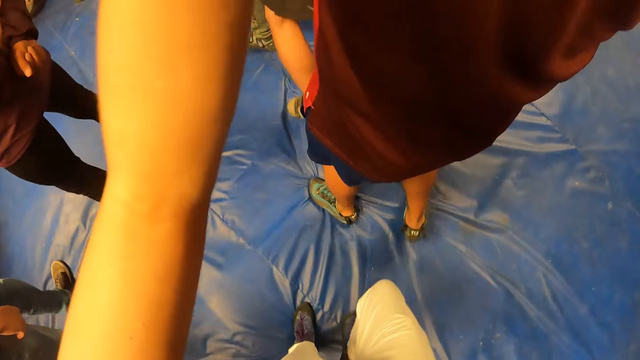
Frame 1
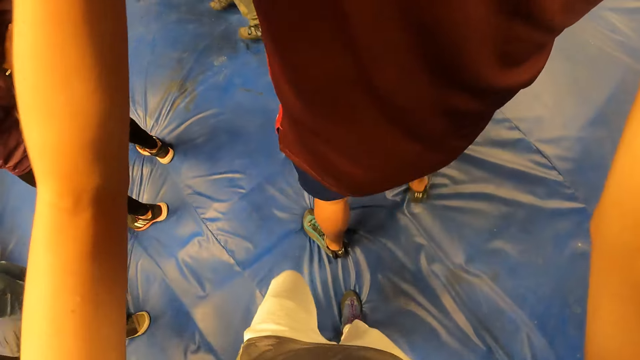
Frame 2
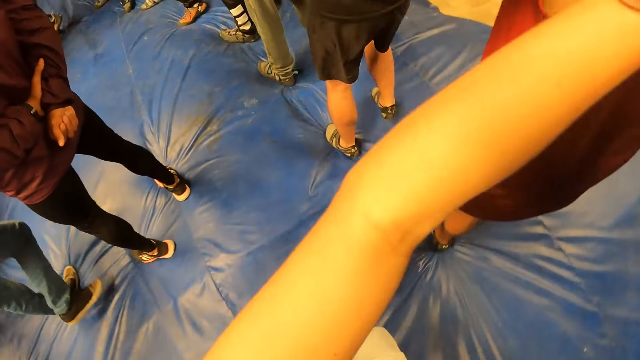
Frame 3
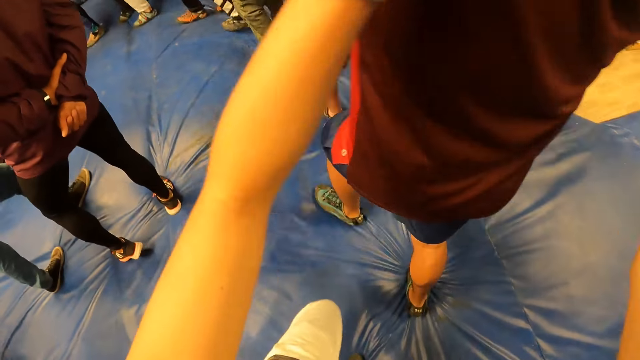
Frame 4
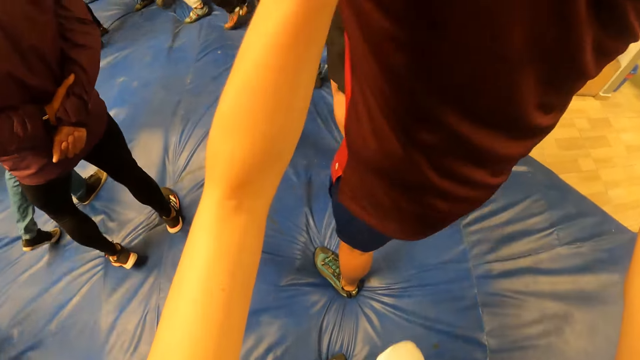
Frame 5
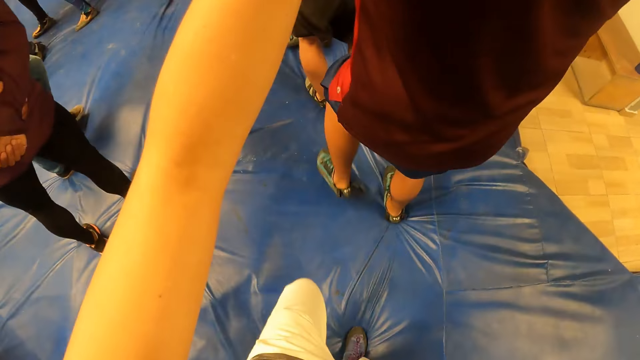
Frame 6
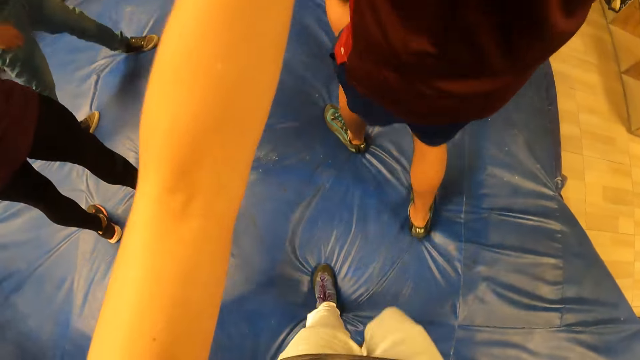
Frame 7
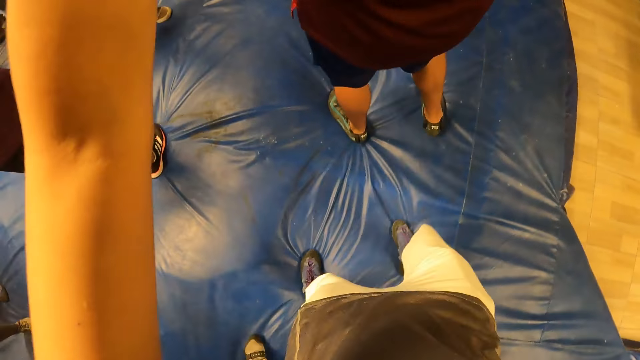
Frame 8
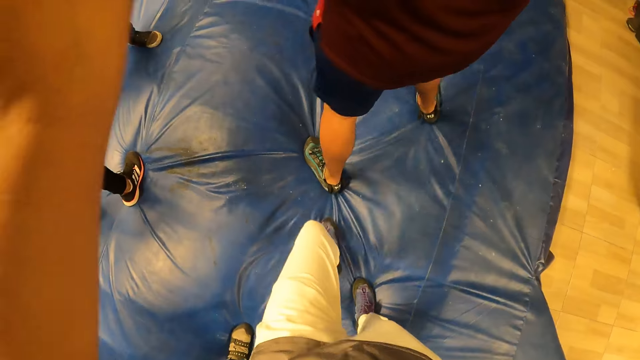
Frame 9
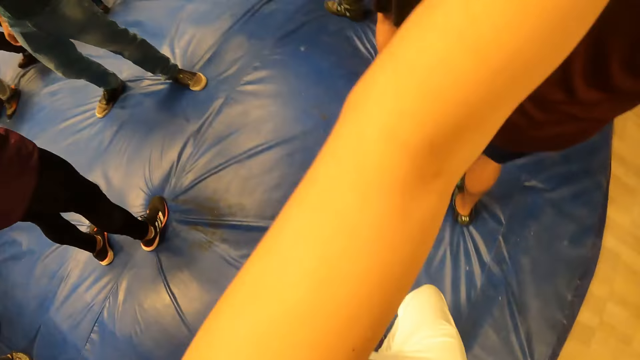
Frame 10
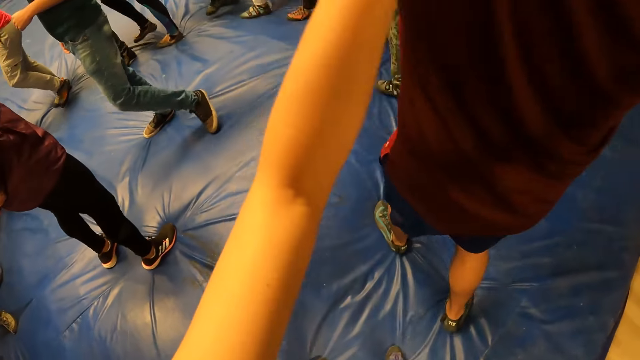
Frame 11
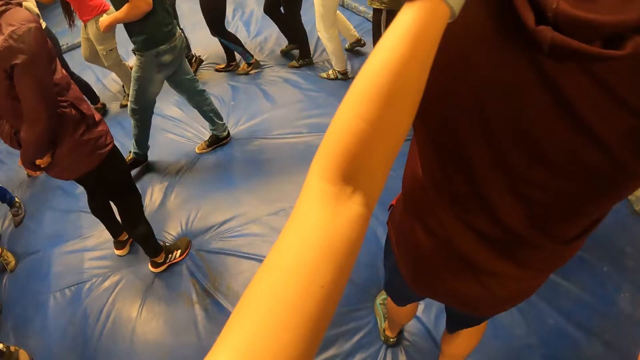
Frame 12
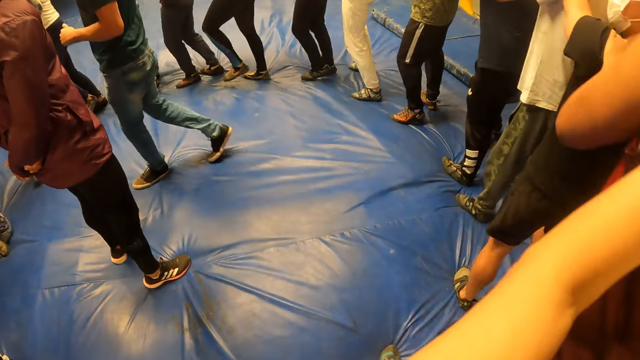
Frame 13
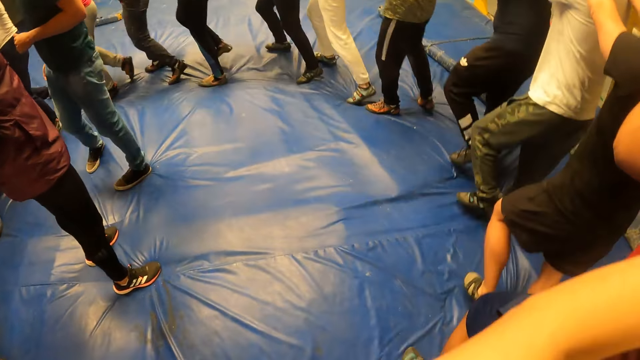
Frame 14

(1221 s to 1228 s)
The camera wearer looks down.

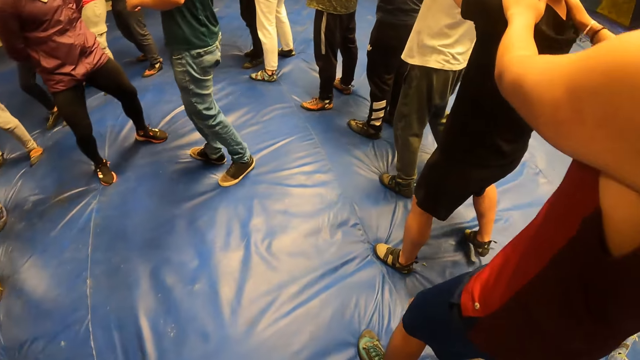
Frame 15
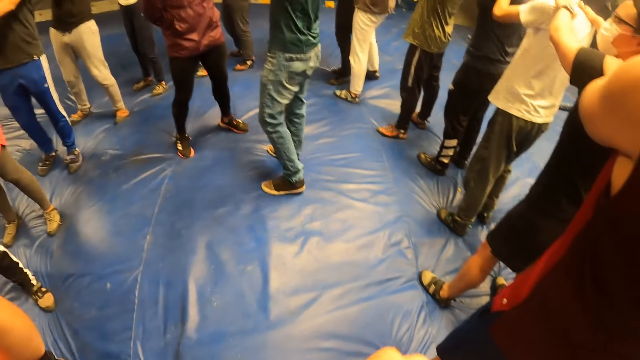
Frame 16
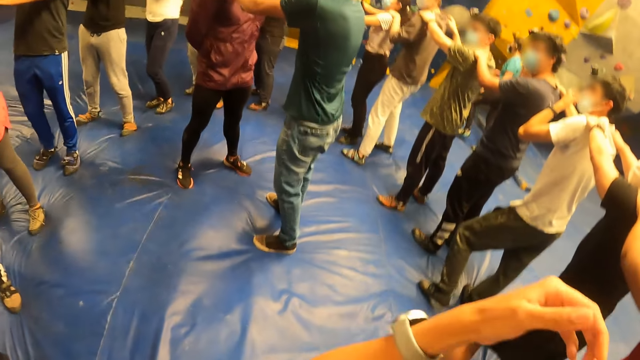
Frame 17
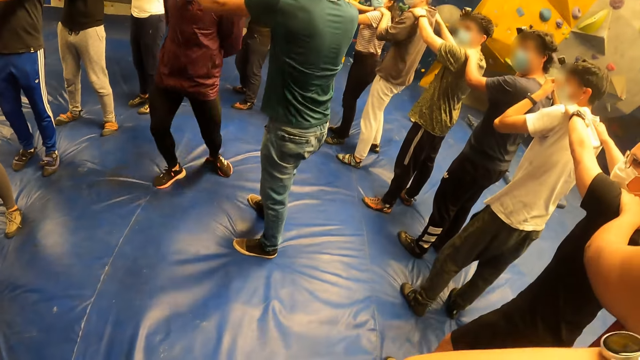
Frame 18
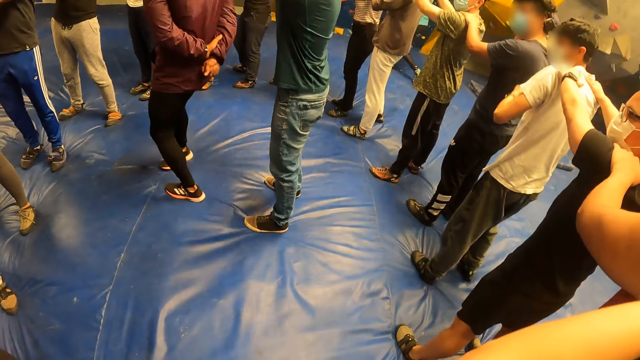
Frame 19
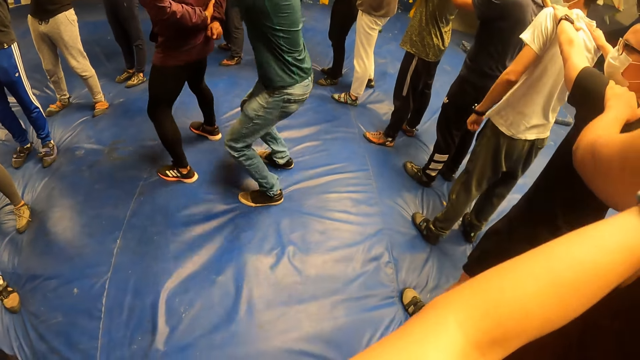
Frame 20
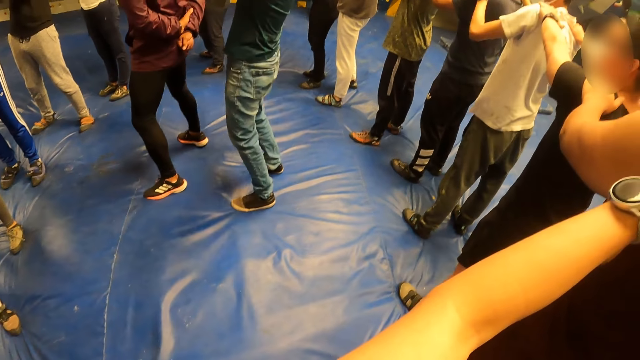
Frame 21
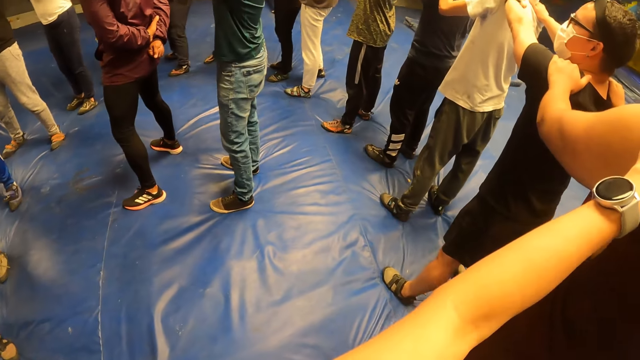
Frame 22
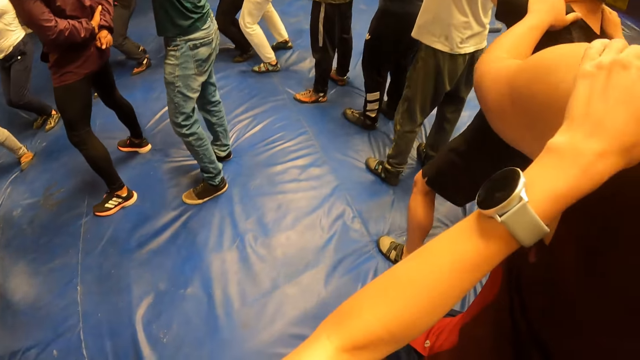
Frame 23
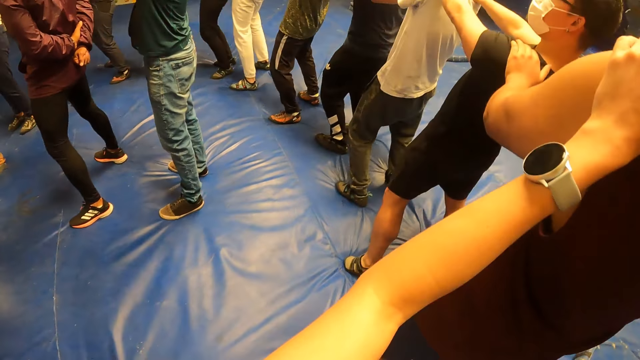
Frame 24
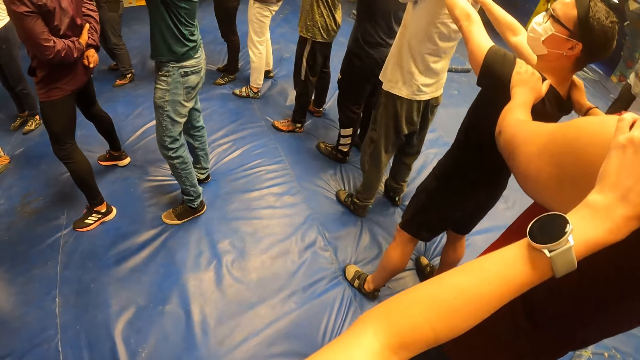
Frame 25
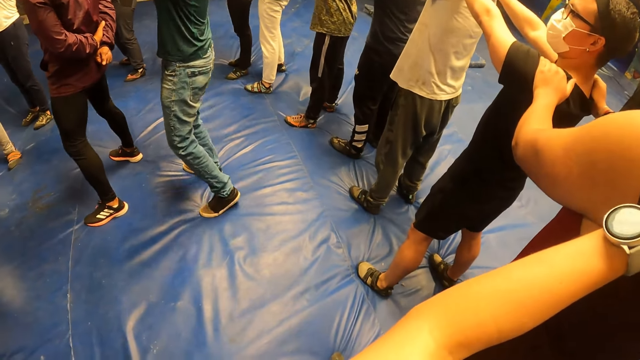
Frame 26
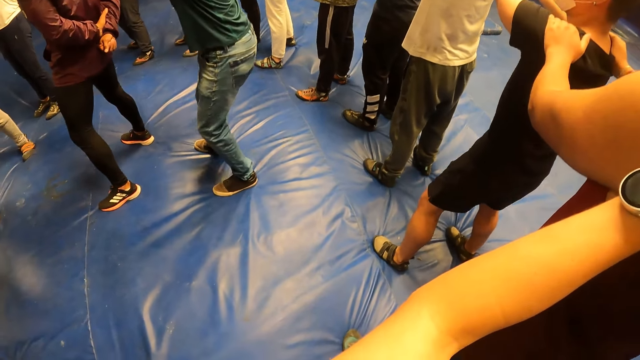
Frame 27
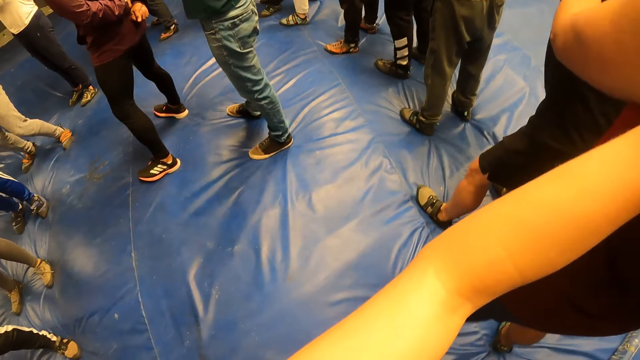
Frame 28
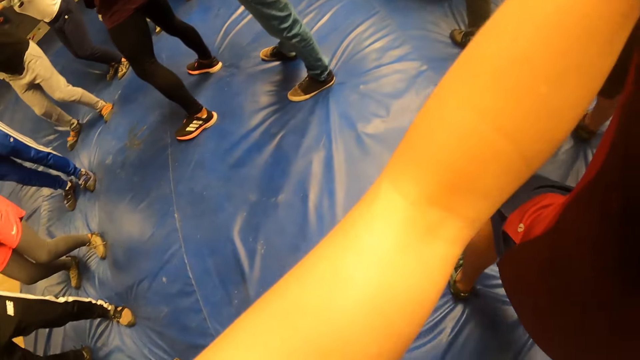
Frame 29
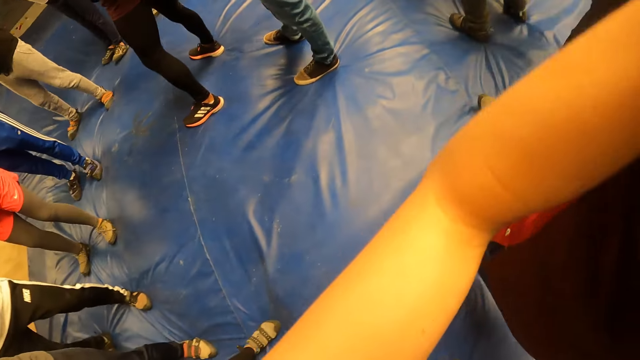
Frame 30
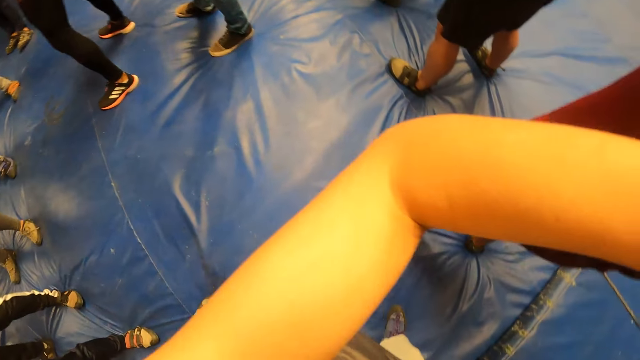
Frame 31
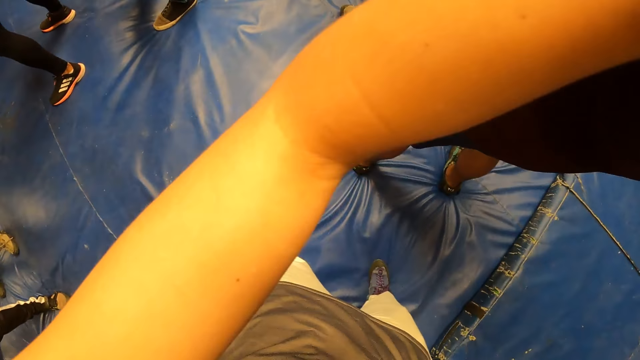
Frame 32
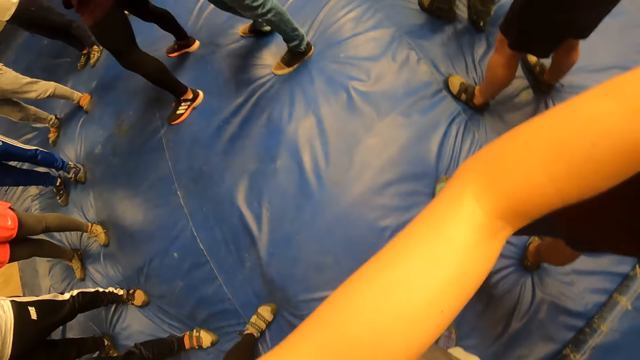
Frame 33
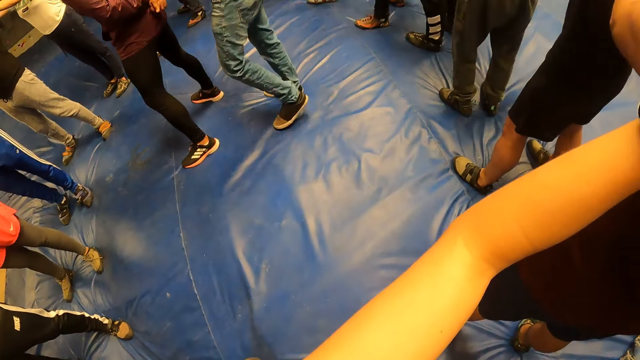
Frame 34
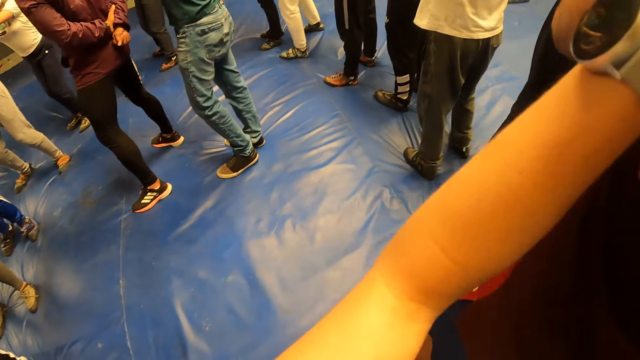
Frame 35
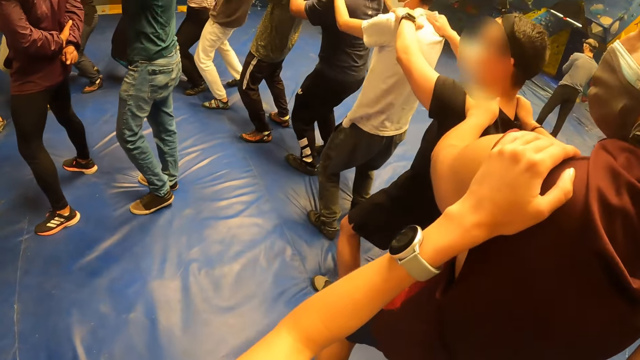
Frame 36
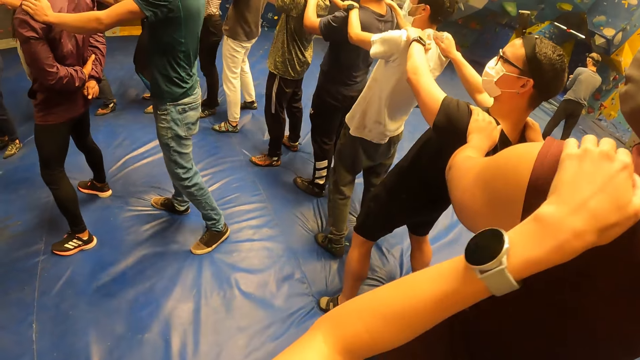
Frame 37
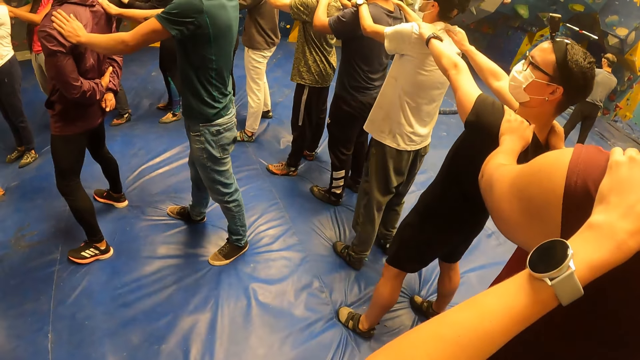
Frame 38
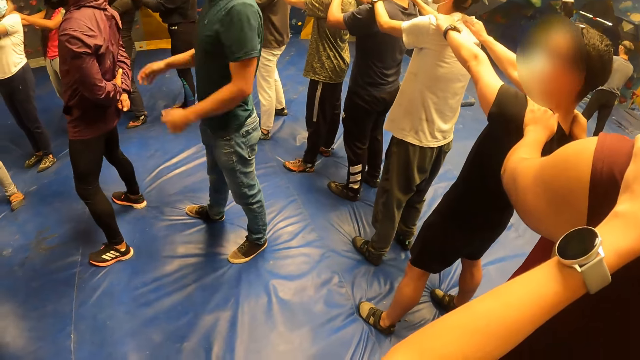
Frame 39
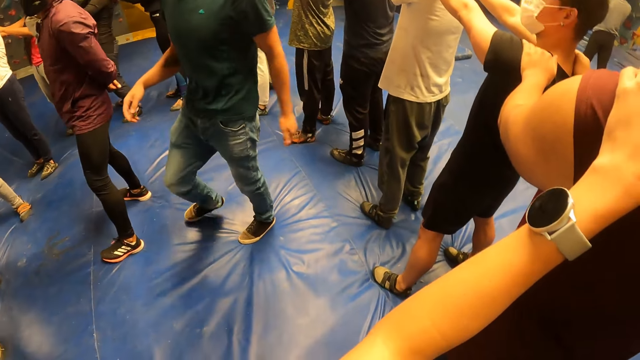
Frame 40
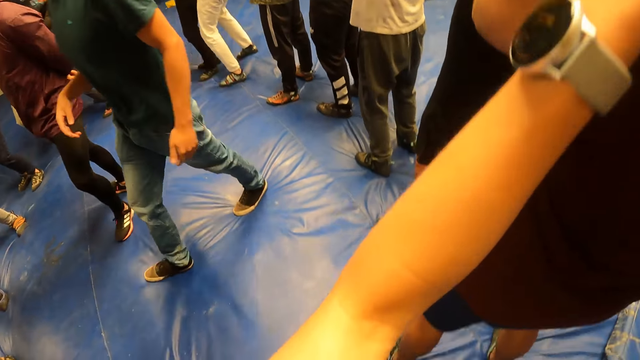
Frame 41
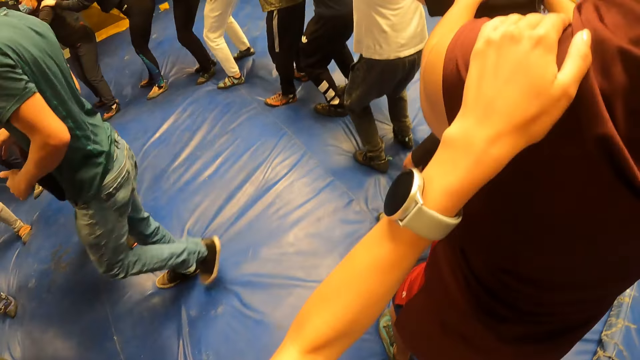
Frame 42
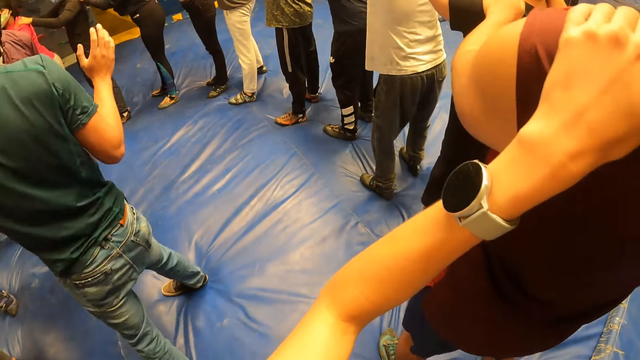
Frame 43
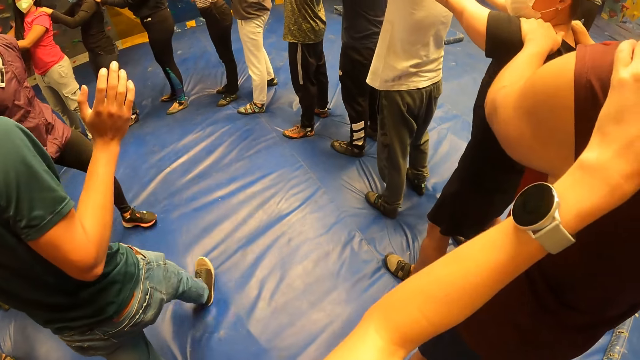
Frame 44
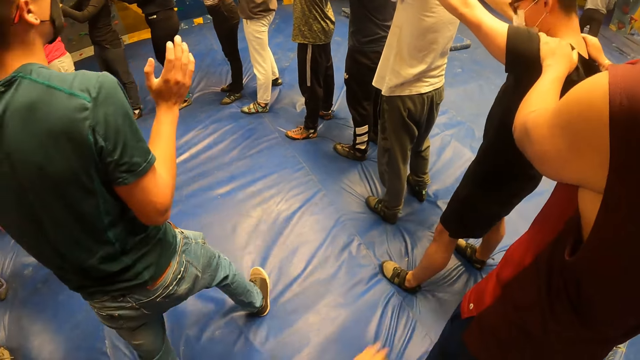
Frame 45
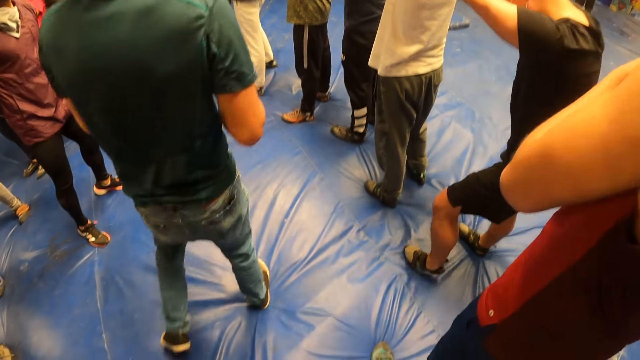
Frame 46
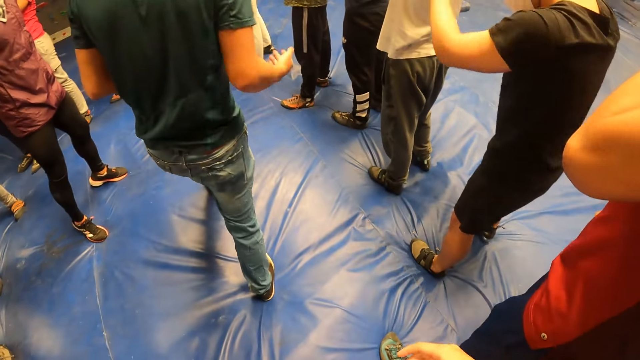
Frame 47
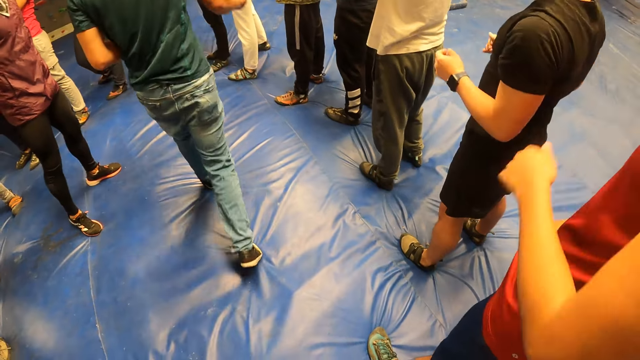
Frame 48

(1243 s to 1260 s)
A man holds another man. The other man turns. The first man moves his body. The camera wearer looks down. They look around. The first man moves around.
